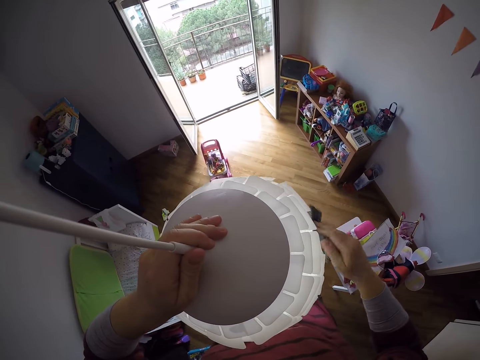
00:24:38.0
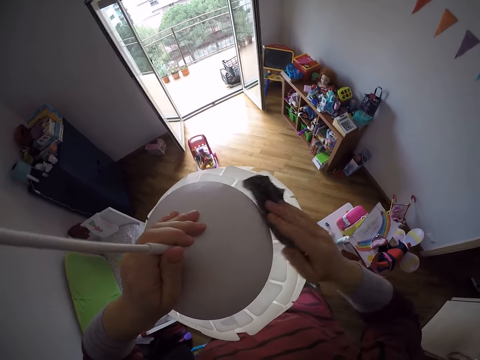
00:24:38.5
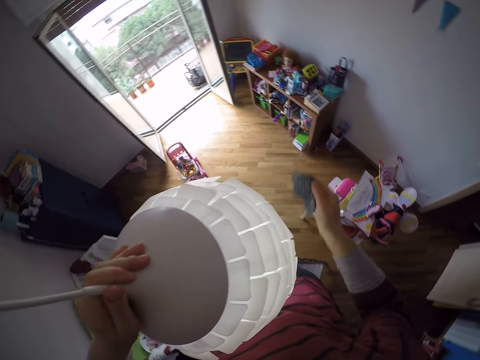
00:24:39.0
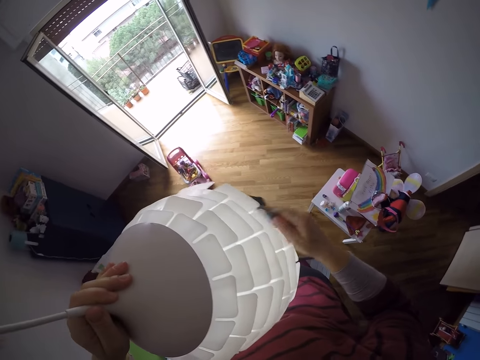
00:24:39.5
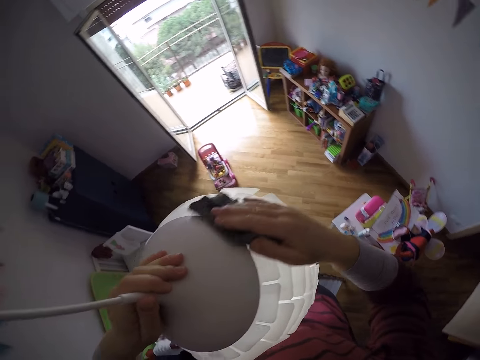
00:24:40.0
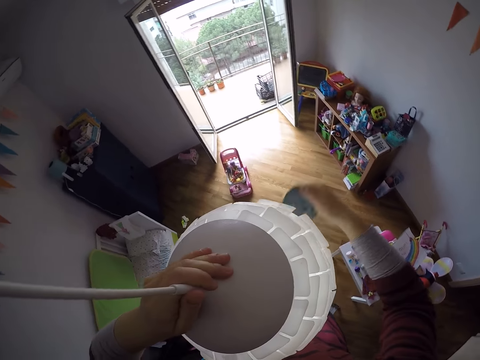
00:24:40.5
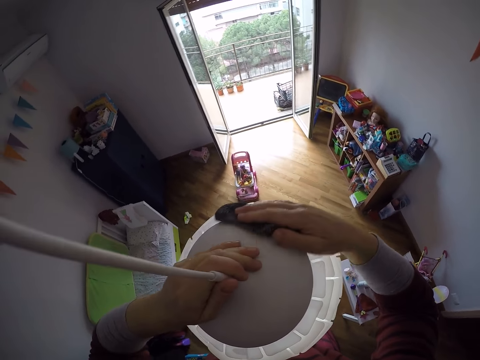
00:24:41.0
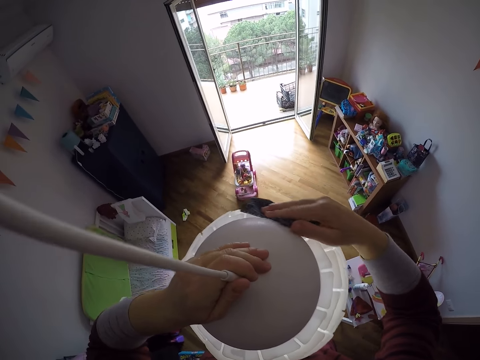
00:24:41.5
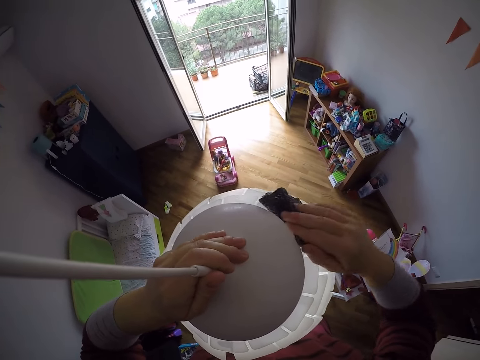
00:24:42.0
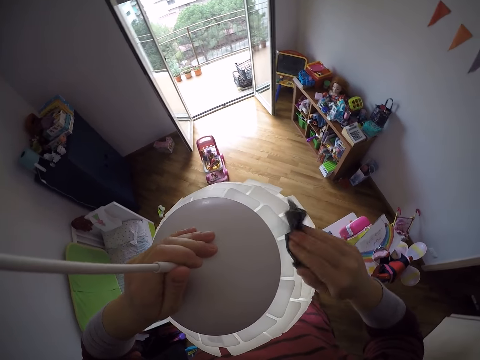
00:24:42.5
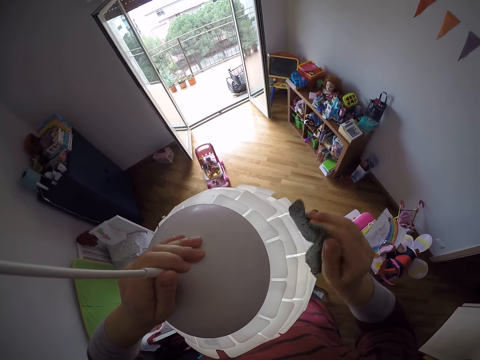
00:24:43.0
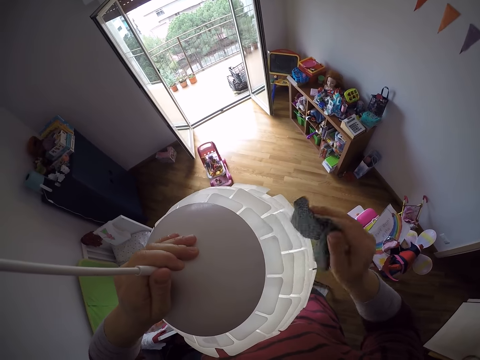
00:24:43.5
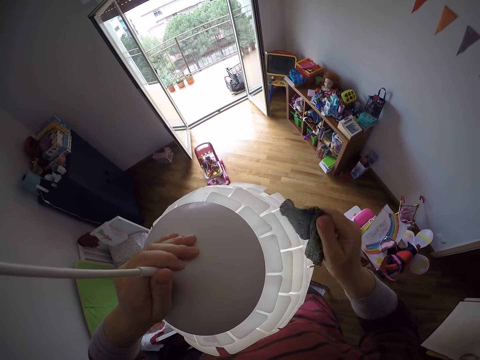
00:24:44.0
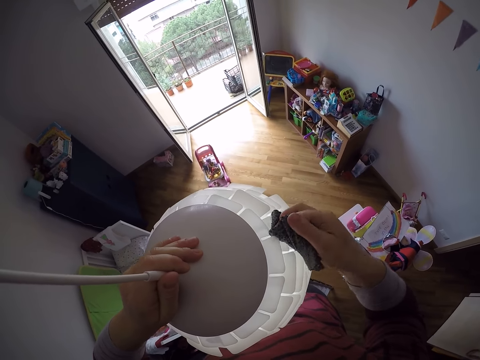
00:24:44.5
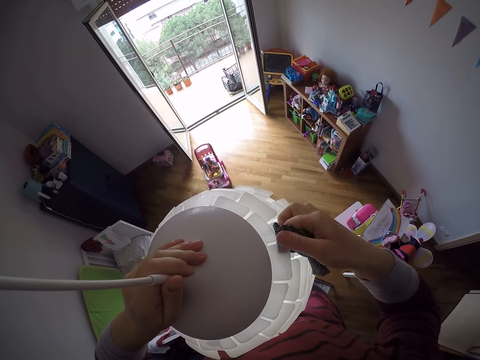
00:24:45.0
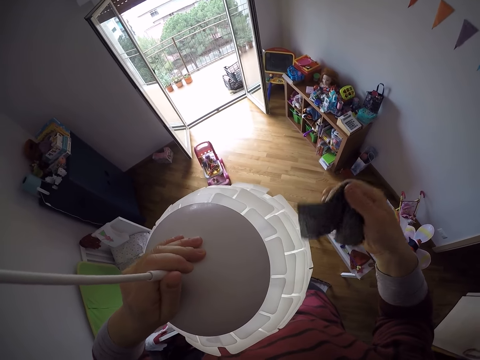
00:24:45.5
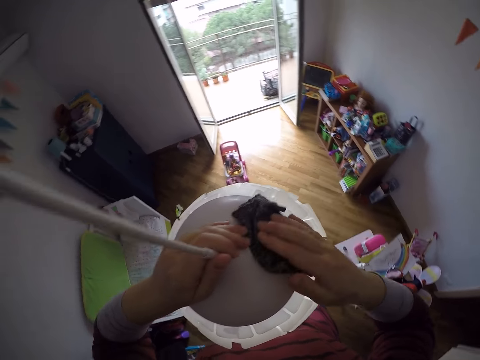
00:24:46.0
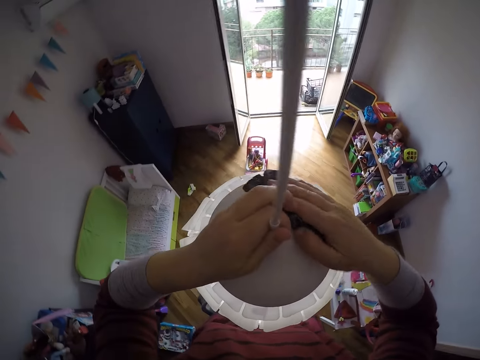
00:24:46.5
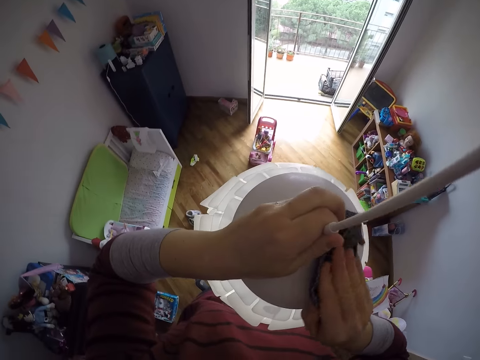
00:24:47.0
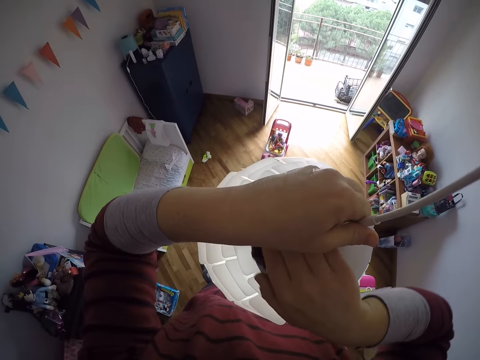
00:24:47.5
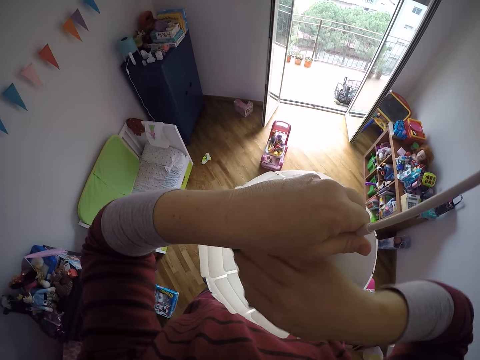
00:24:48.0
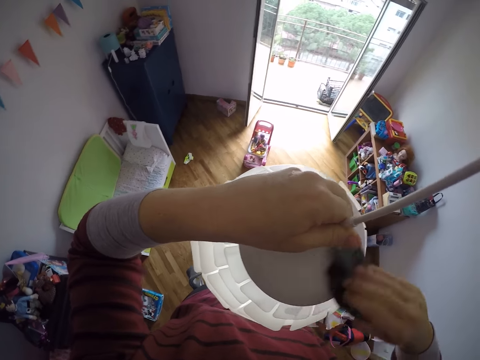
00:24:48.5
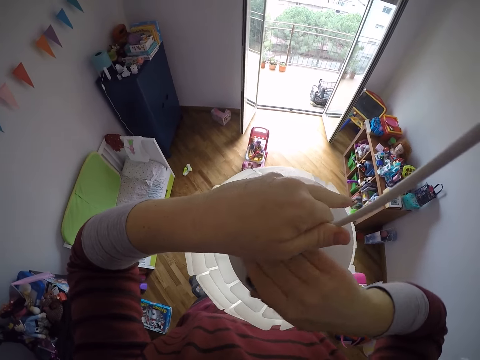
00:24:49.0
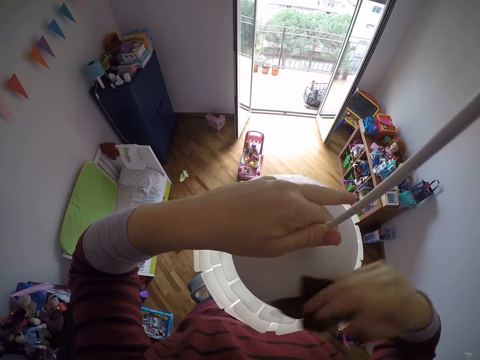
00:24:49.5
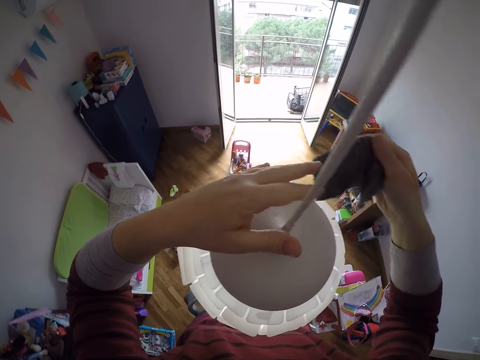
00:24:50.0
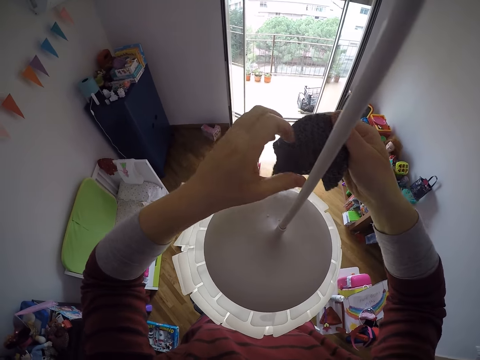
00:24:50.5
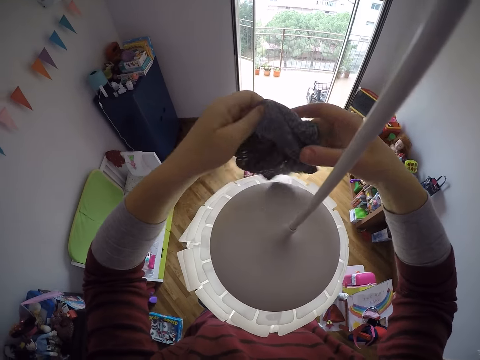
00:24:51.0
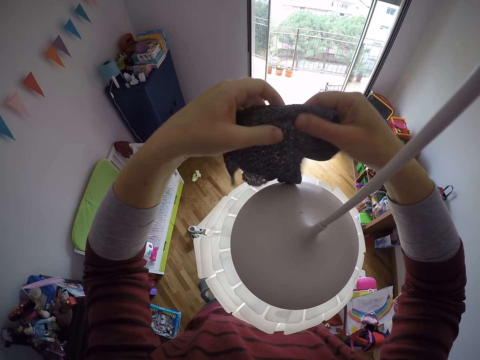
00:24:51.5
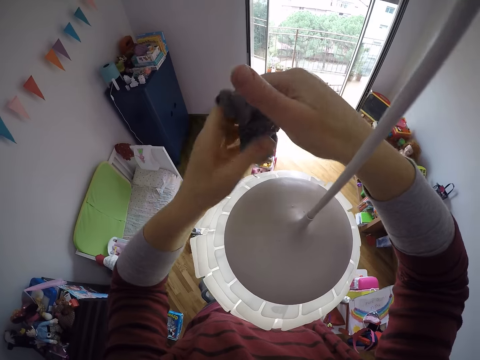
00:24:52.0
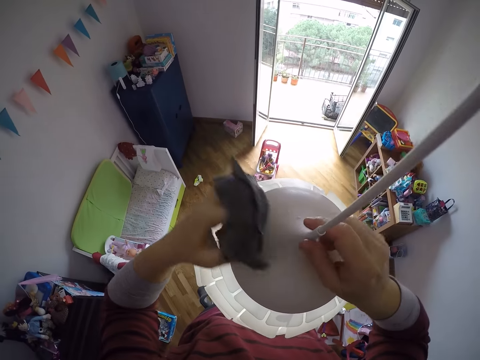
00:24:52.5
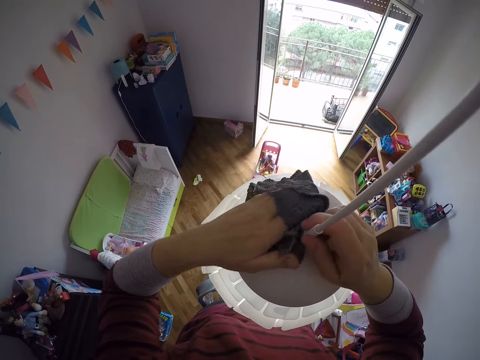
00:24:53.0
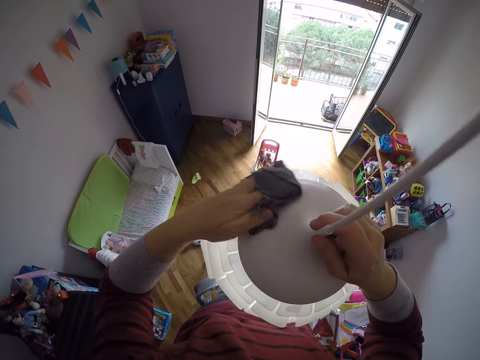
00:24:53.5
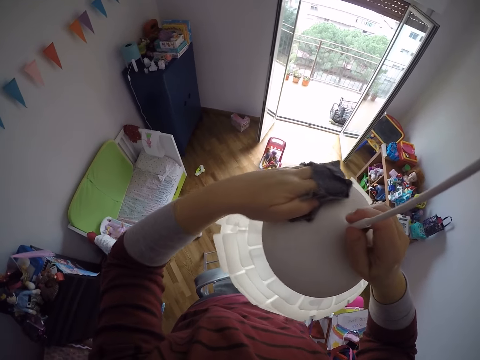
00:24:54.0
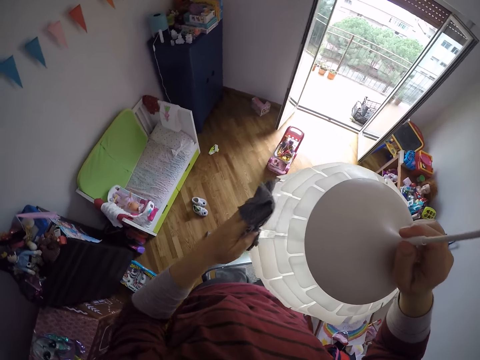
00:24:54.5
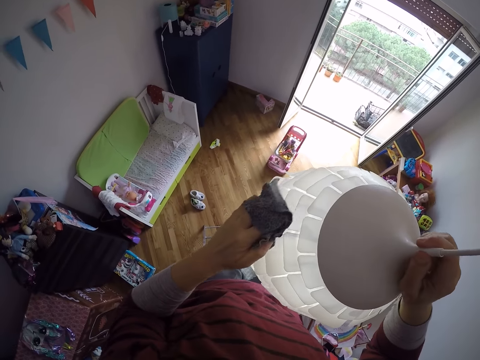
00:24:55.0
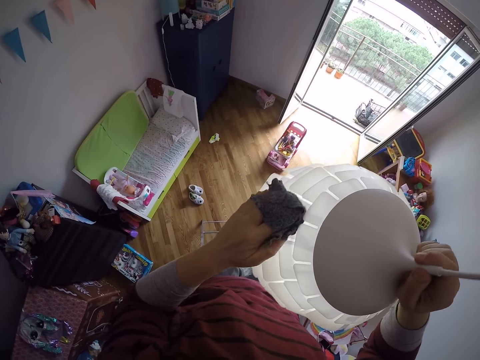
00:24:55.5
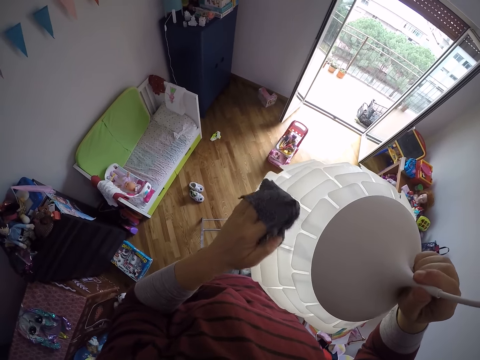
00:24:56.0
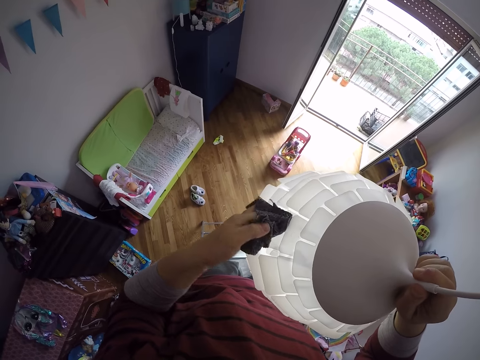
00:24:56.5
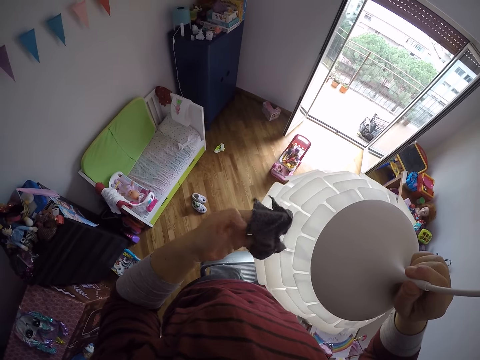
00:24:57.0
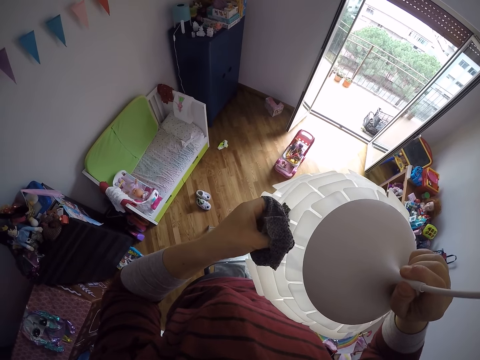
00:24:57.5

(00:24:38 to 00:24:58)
The camera wearer stretches a piece of cloth. She passes the towel to her left hand. She holds the lamp shade with her right hand. She cleans the lamp shade with the towel in her left hand.

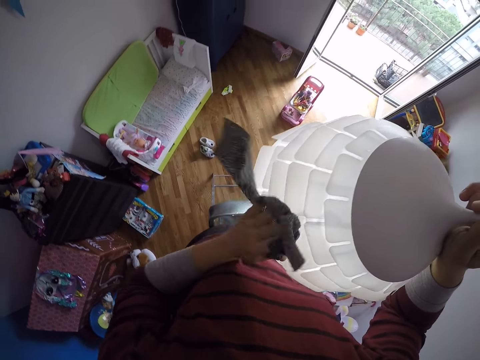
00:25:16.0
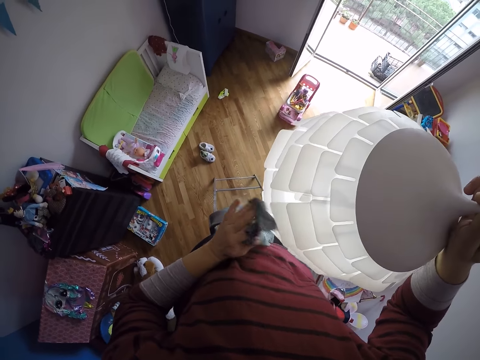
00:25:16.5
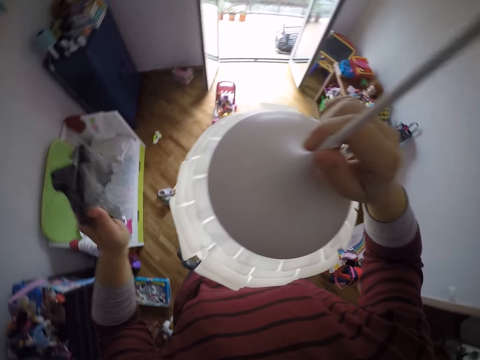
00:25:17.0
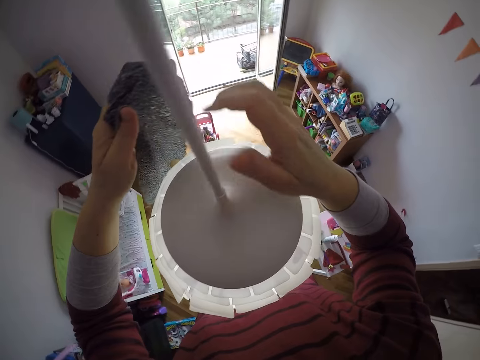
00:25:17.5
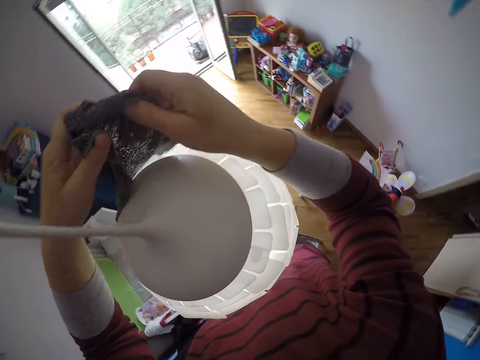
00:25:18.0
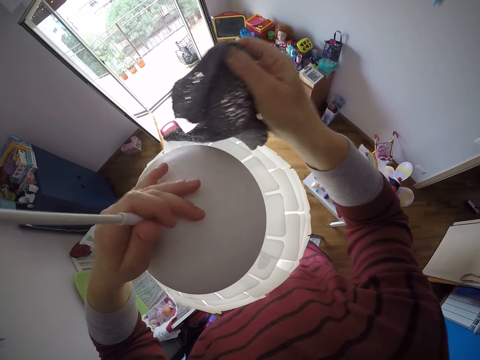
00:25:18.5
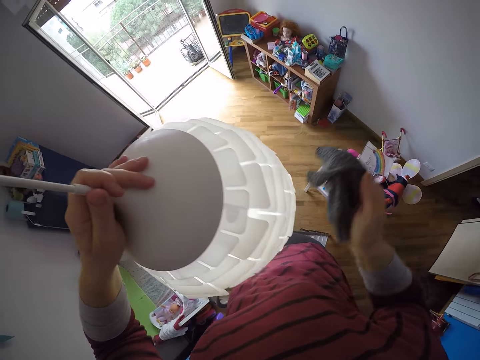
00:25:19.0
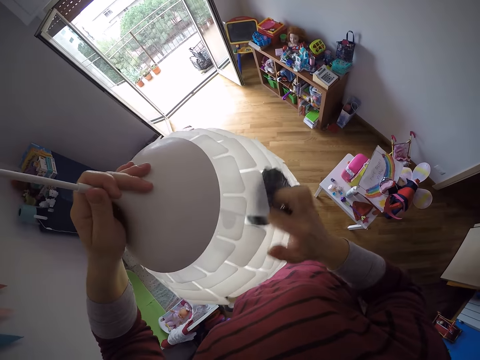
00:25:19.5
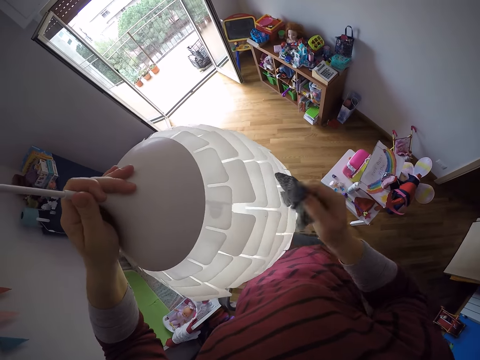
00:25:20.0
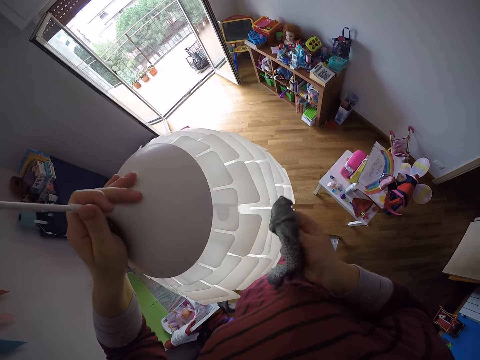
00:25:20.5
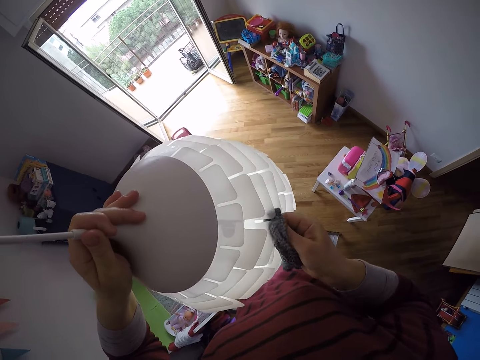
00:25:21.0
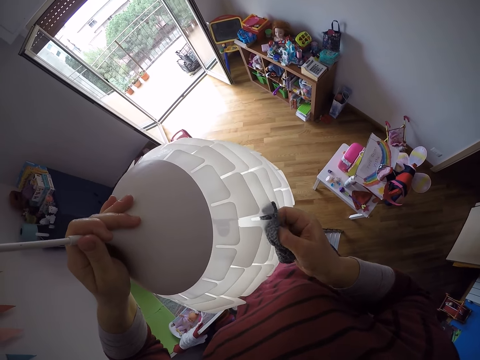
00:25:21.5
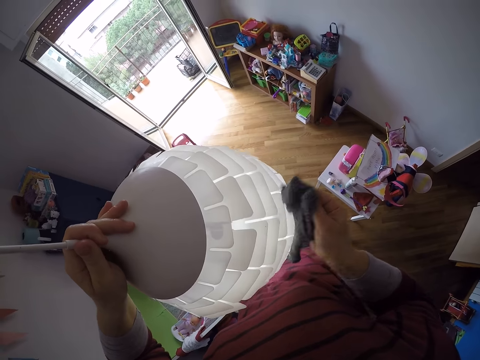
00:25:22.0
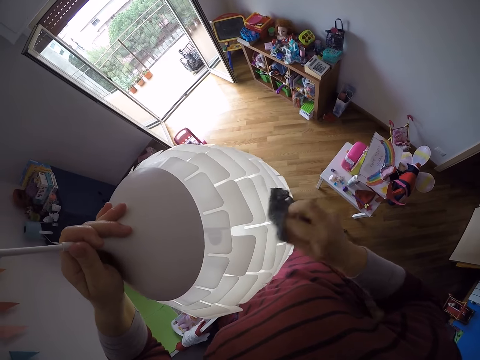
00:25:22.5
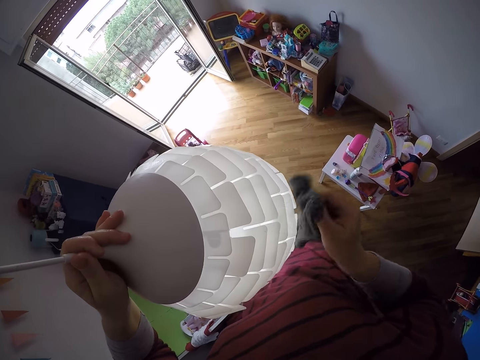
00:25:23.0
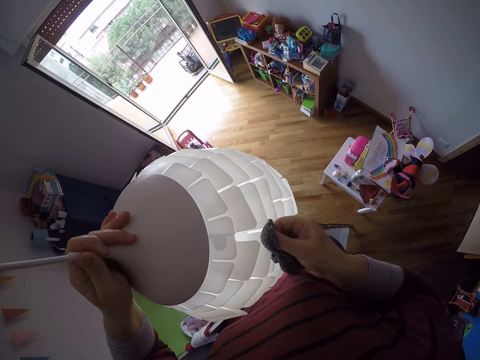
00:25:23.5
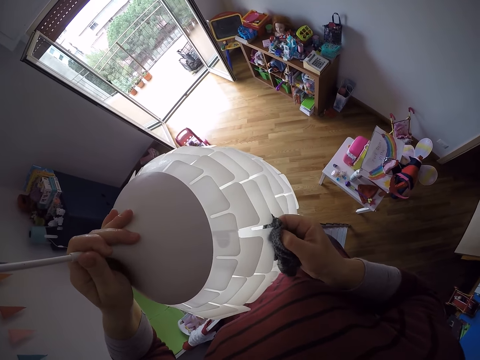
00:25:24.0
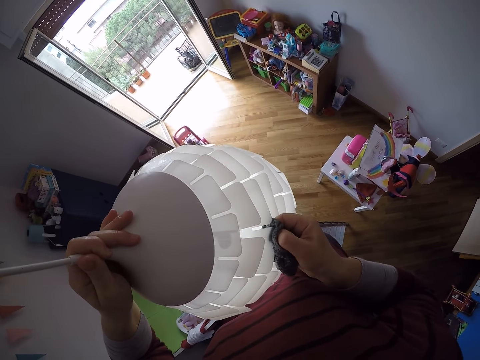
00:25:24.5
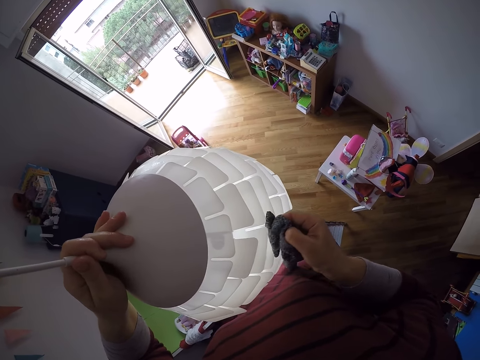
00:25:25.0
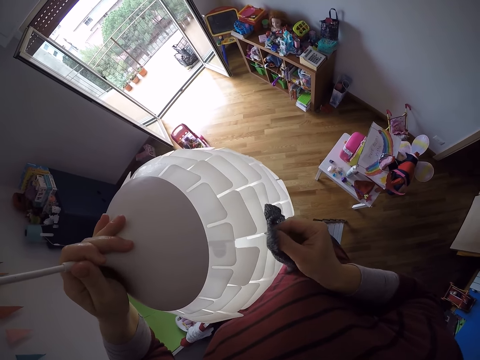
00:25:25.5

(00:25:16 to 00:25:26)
The camera wearer turns around. She passes the towel to her right hand. She picks up a piece of cloth with the other hand. She holds the lamp shade with her left hand. She cleans the lamp shade with the towel in her right hand.
